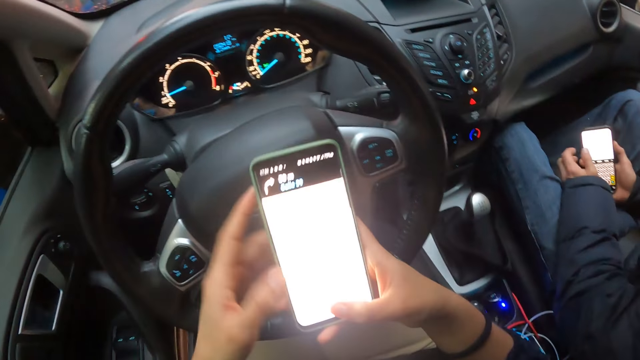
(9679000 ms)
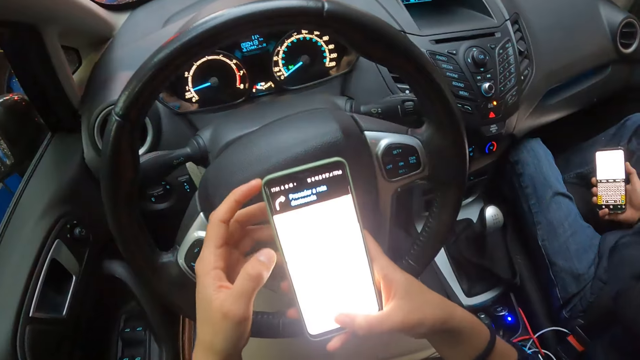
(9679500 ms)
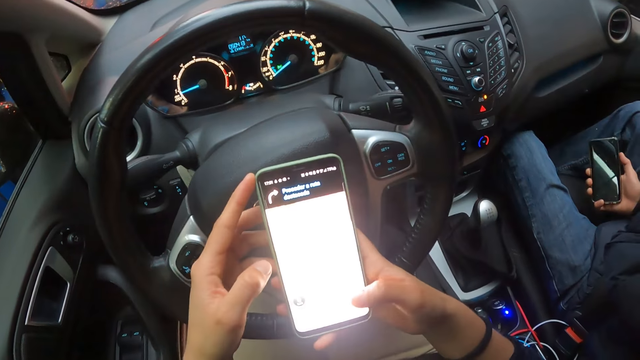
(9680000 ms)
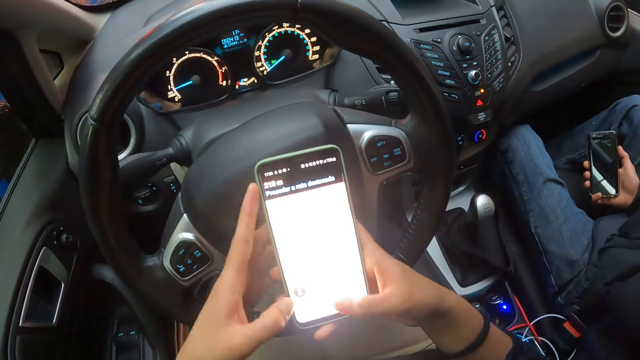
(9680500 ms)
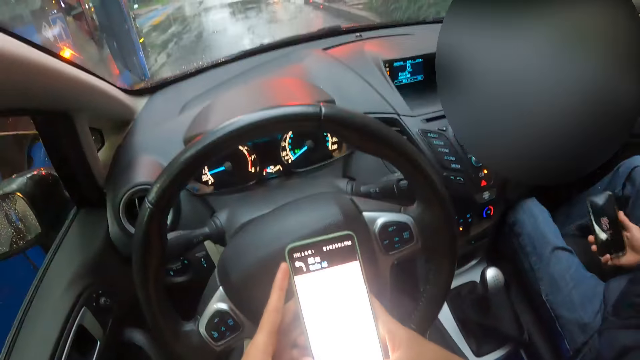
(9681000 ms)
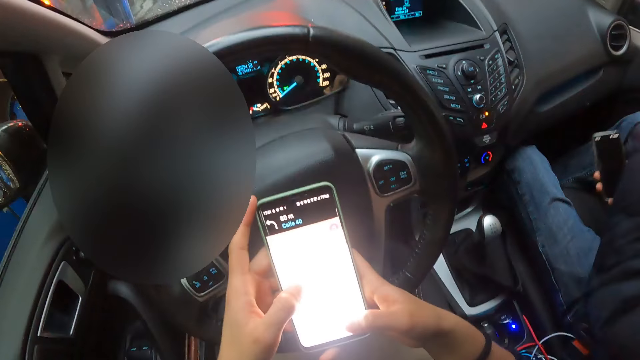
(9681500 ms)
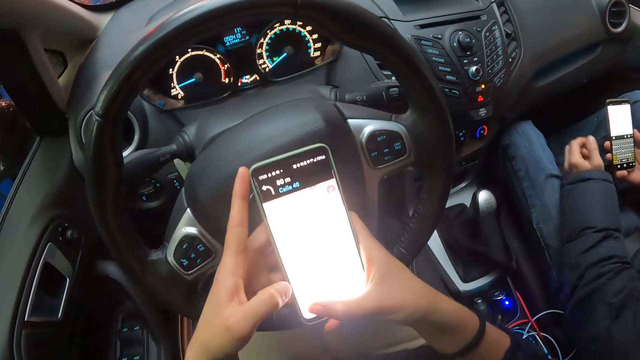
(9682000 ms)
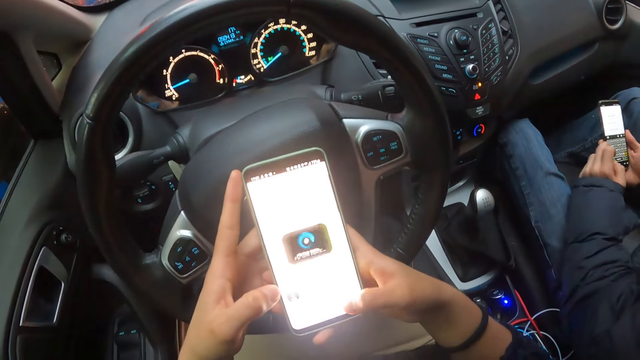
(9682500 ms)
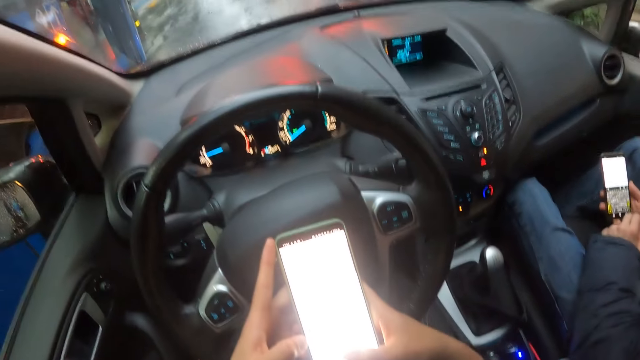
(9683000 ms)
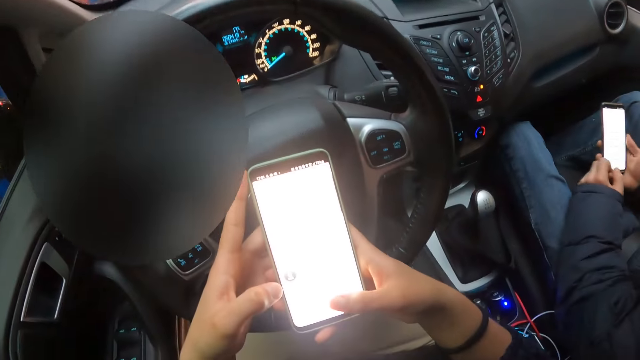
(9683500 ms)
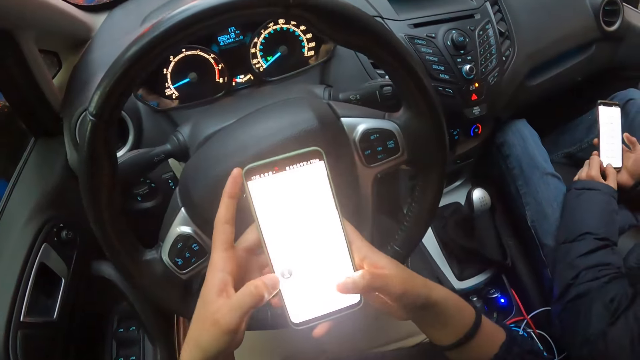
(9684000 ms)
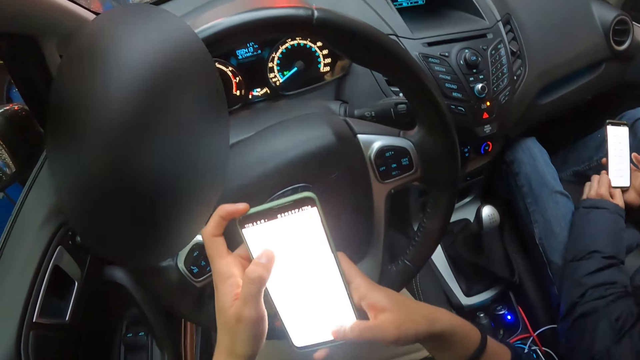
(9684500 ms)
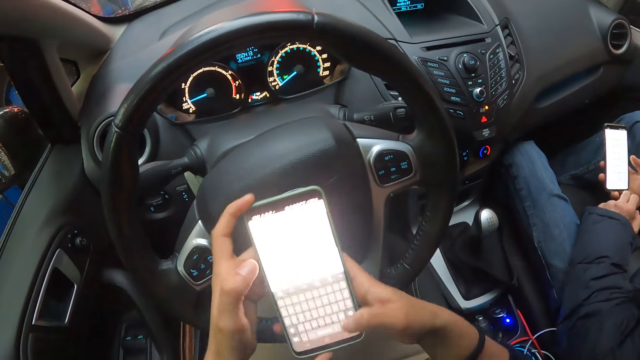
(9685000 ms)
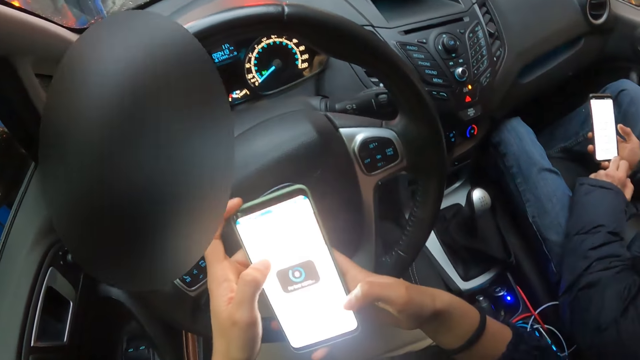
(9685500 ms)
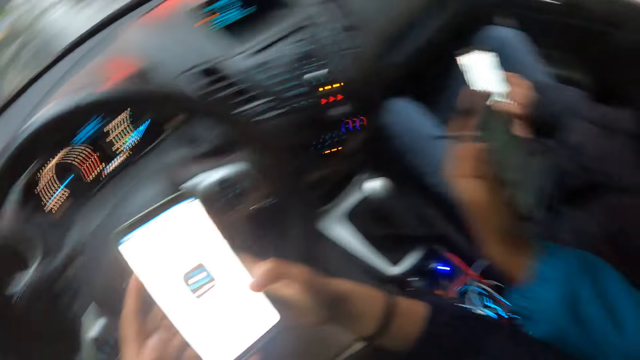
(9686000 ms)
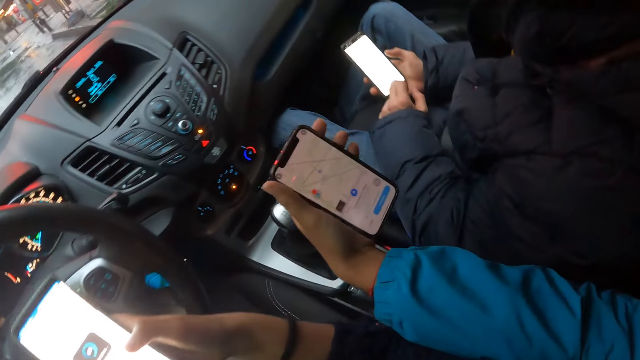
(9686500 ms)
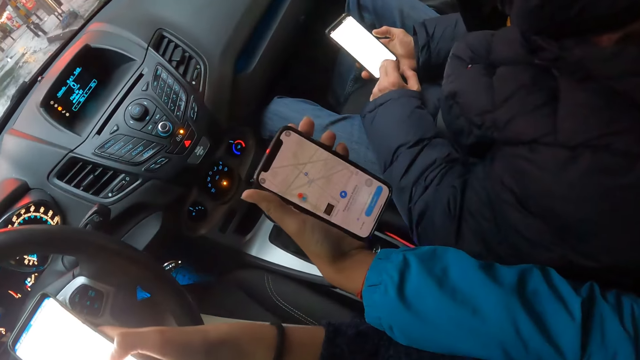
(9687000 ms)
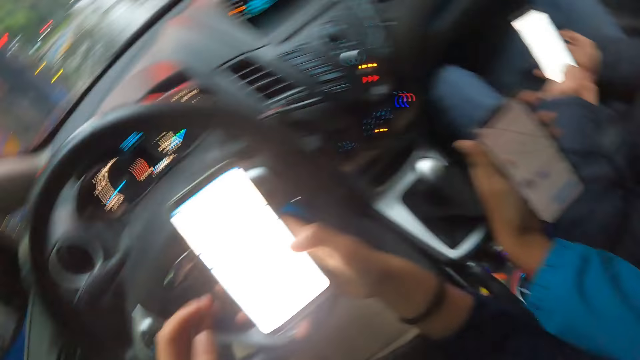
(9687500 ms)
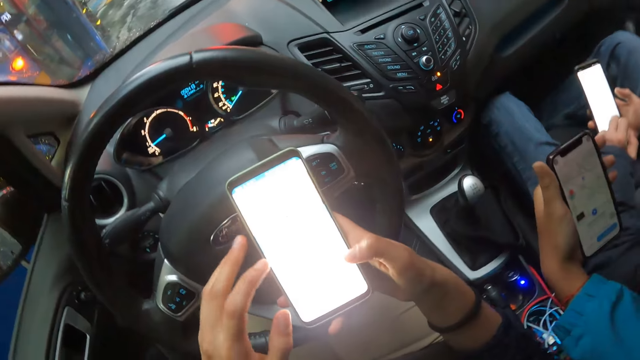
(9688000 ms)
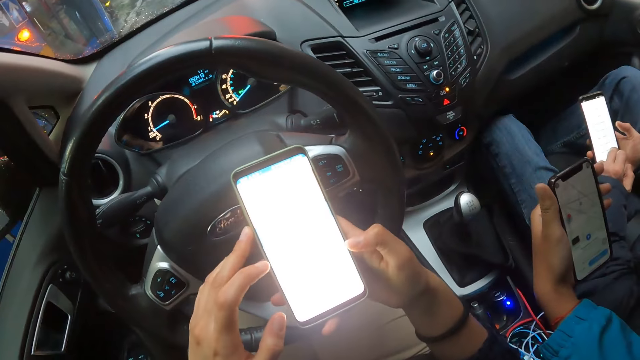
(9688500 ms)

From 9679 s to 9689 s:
The man holds the phone with his right hand. The man operates the phone with his right hand. The woman holds a phone with her left hand. The woman interacts with the man.

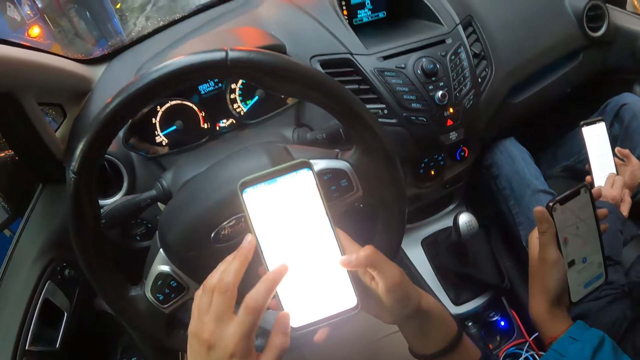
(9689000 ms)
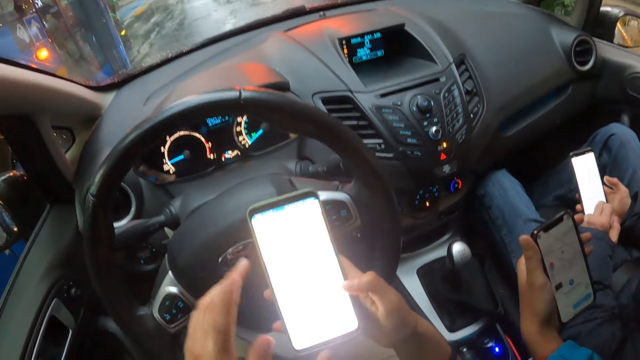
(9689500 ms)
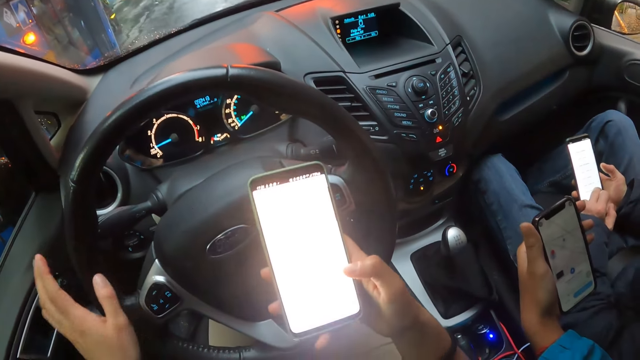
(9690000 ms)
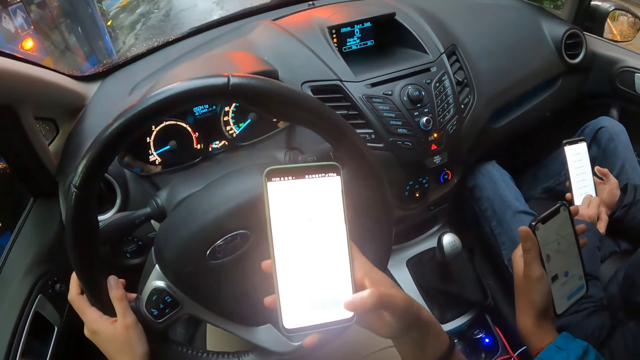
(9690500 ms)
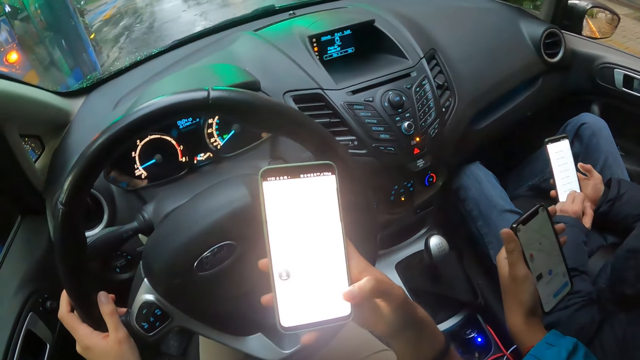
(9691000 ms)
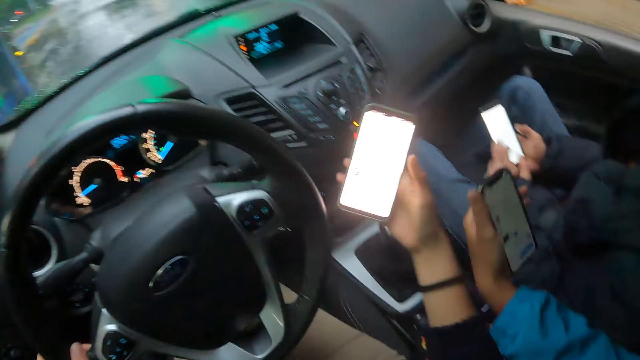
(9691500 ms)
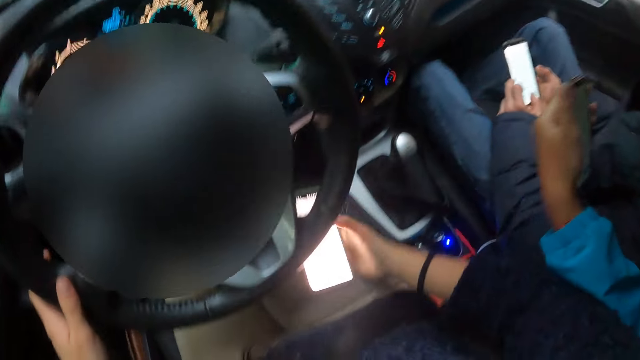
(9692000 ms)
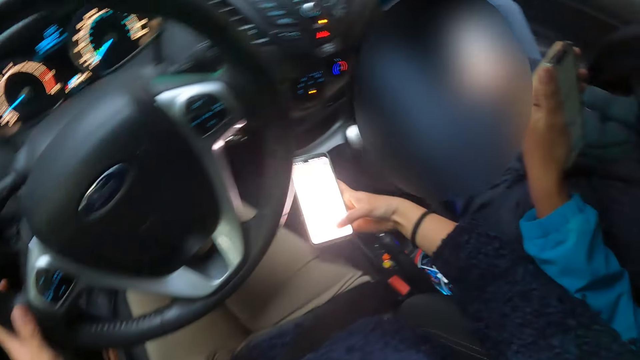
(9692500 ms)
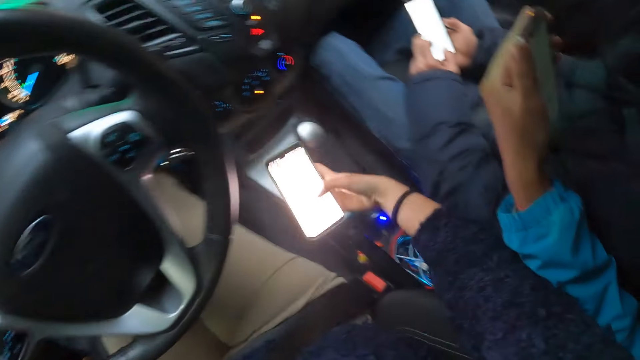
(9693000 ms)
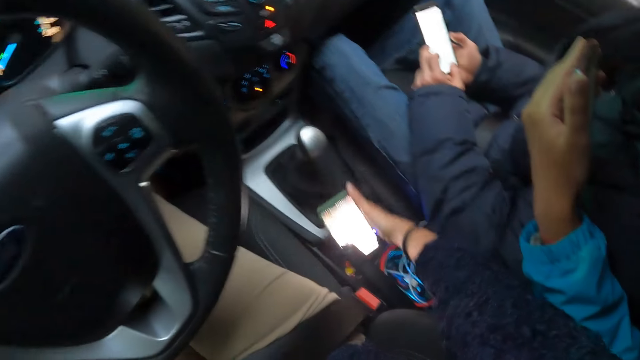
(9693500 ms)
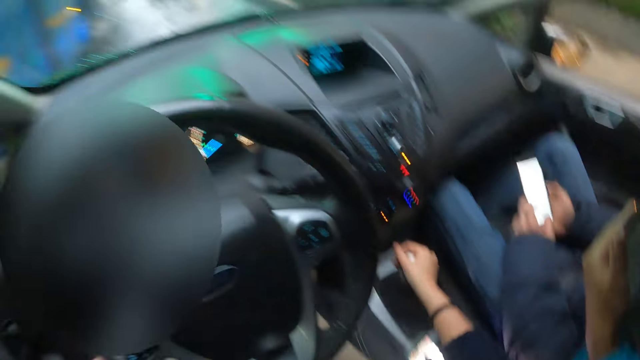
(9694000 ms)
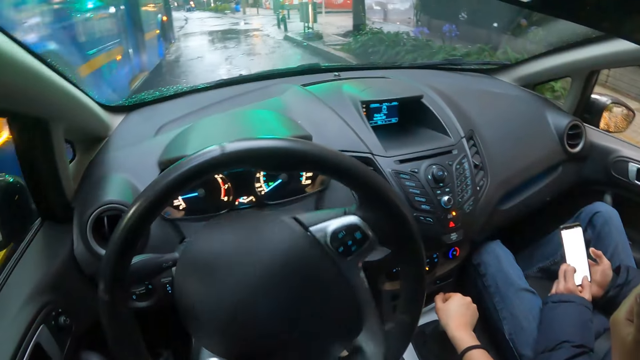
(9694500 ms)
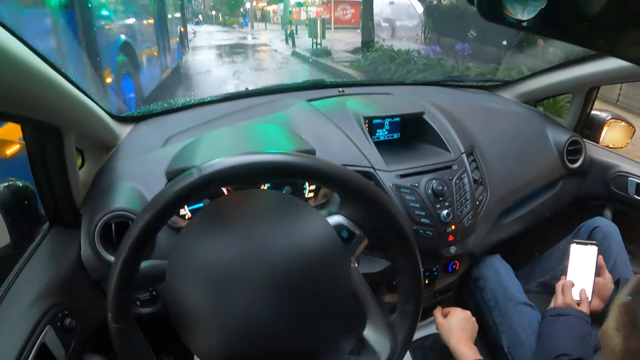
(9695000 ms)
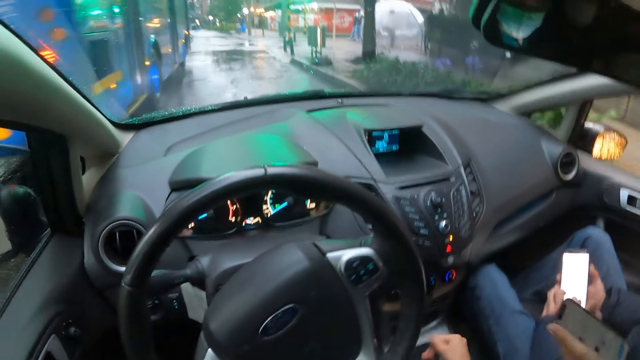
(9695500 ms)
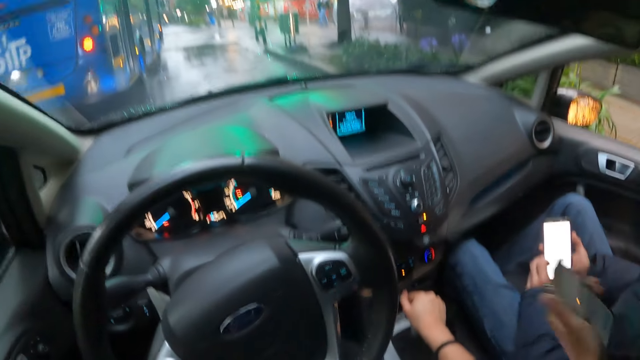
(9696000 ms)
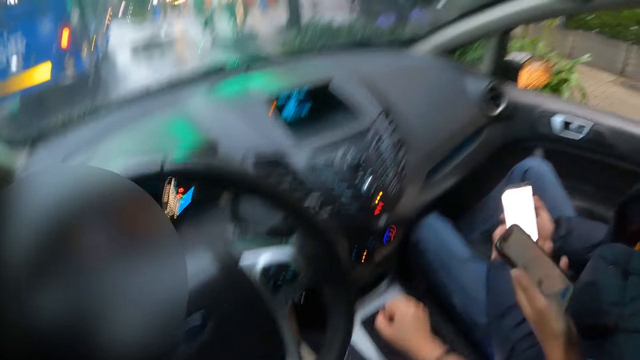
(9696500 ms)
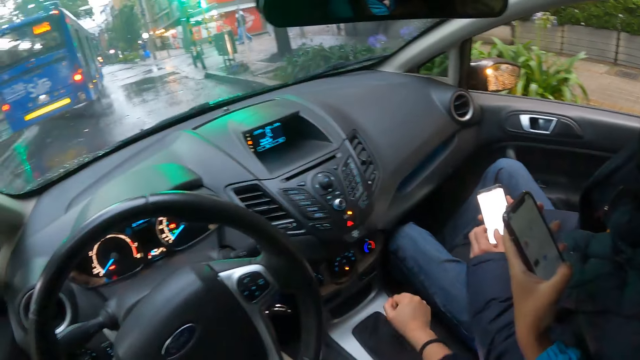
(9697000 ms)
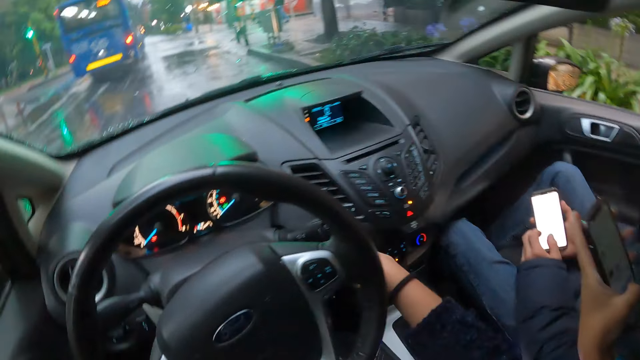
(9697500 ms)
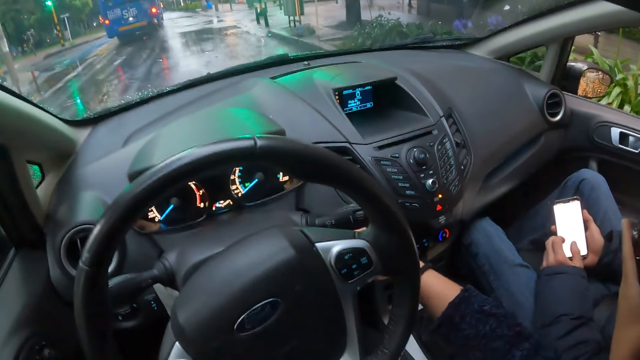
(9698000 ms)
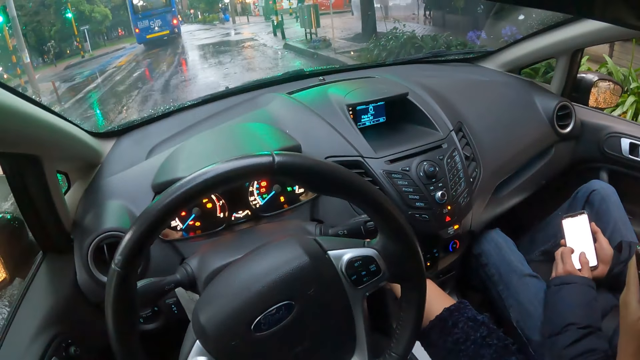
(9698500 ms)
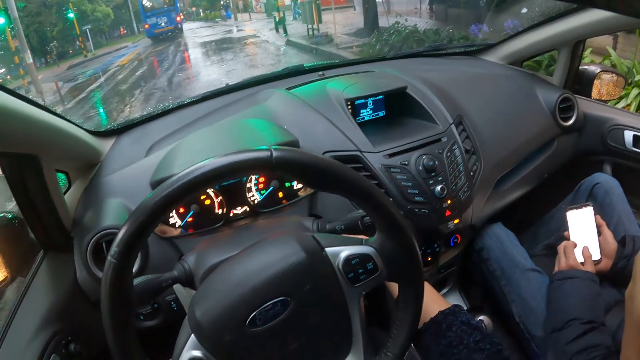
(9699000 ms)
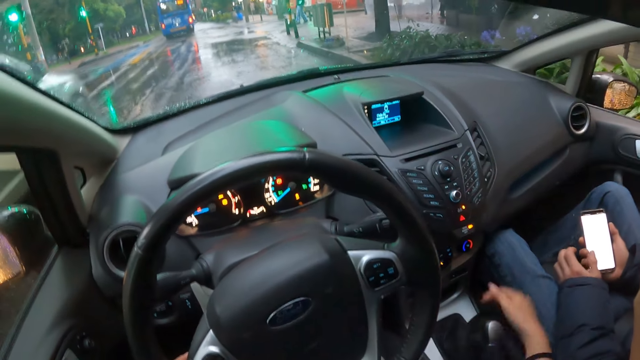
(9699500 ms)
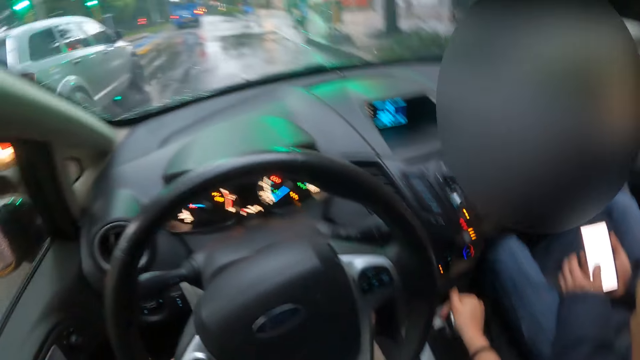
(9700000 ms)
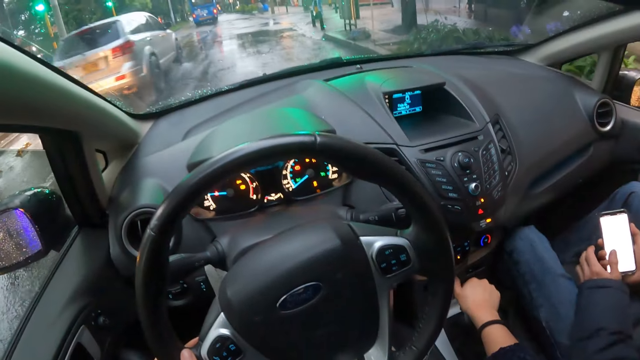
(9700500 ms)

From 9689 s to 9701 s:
The camera wearer holds the steering wheel of the car with his left hand. He operates the phone with his right hand. The man holds the phone with both hands. The camera wearer places the phone in the cup holder or car pocket in the car with his right hand. The man operates the phone with both hands. The camera wearer holds the gearshift with his right hand. The blue bus drives past him. He moves the gearshift with his right hand. He drives the car. He holds the gearshift with his right hand. A grey car drives past him. He moves the gearshift with his right hand.
